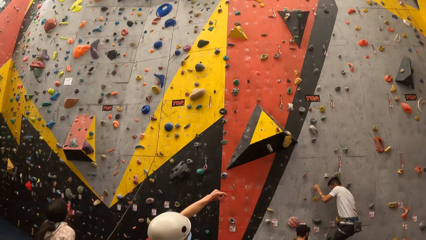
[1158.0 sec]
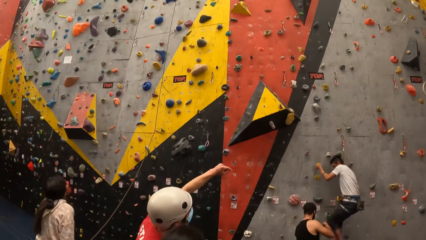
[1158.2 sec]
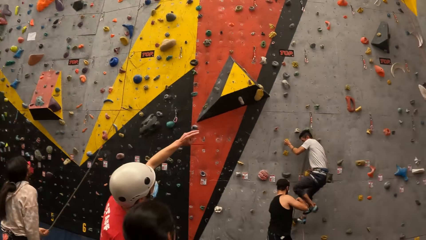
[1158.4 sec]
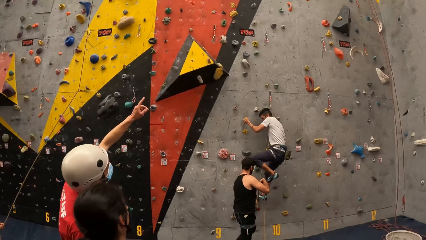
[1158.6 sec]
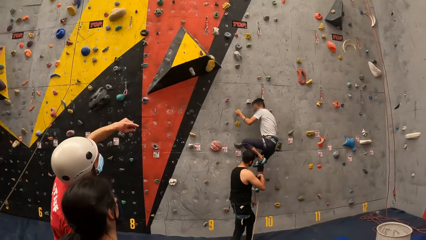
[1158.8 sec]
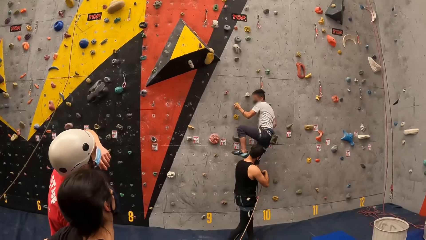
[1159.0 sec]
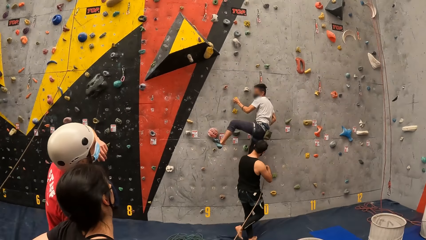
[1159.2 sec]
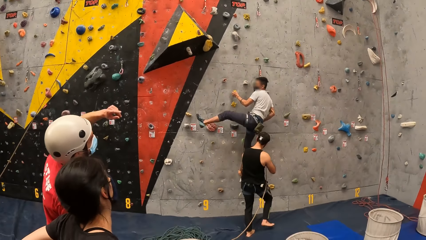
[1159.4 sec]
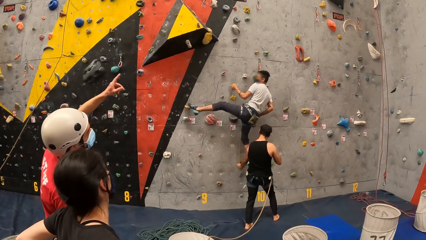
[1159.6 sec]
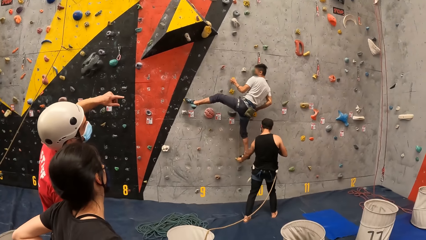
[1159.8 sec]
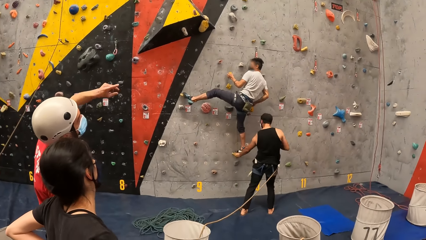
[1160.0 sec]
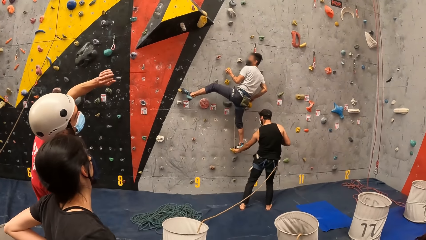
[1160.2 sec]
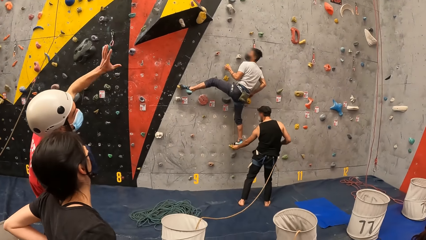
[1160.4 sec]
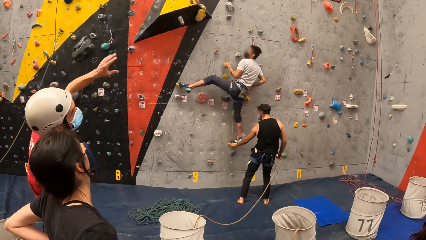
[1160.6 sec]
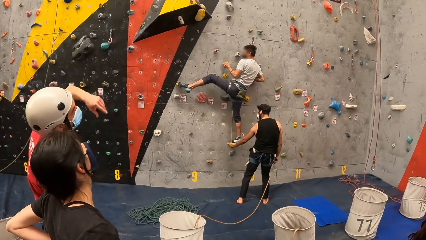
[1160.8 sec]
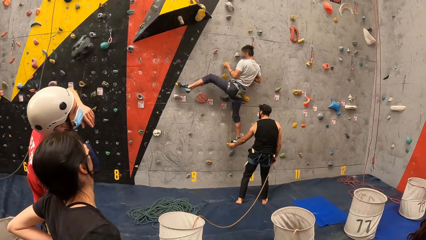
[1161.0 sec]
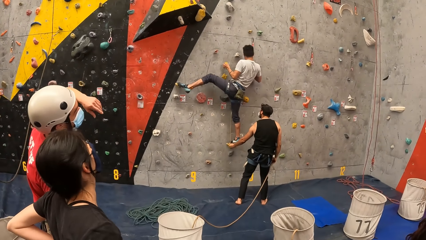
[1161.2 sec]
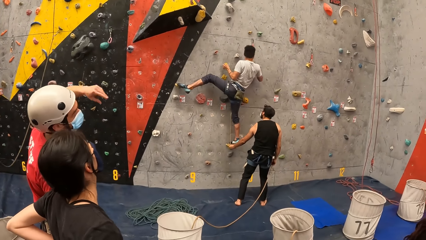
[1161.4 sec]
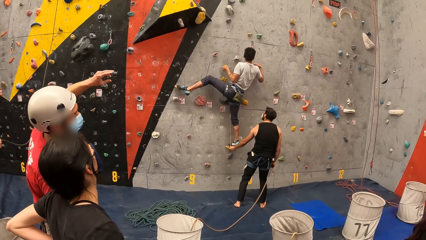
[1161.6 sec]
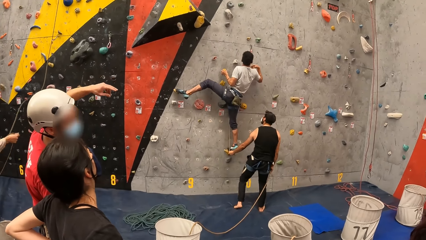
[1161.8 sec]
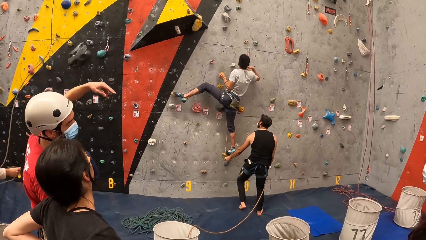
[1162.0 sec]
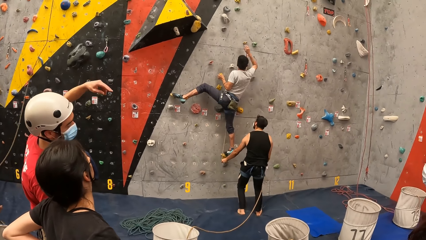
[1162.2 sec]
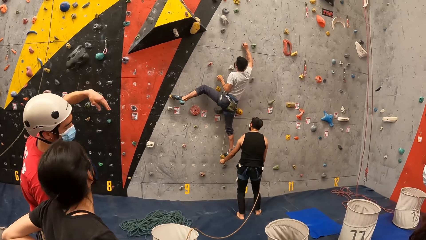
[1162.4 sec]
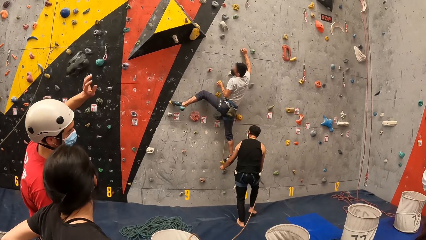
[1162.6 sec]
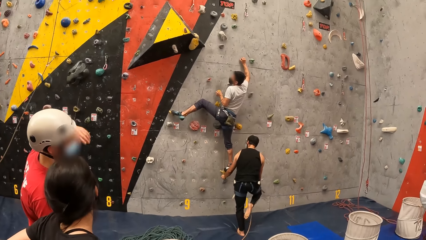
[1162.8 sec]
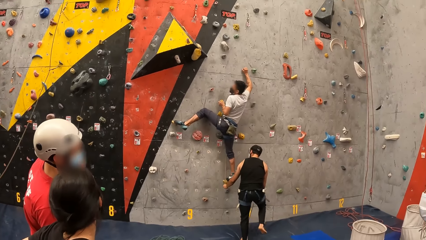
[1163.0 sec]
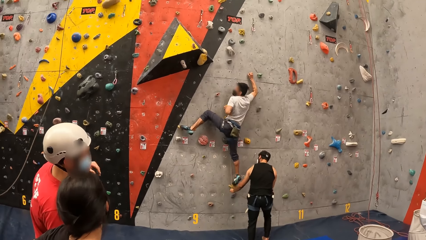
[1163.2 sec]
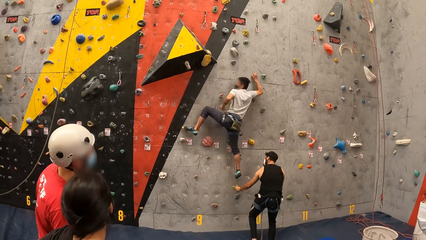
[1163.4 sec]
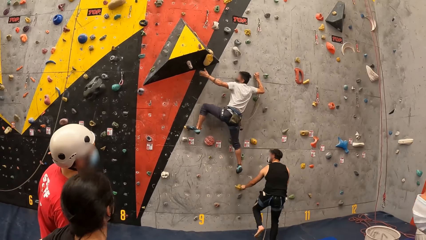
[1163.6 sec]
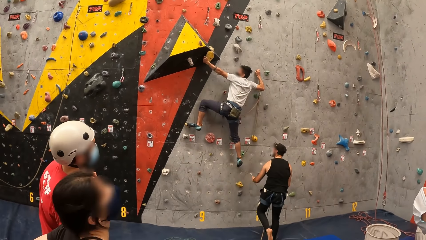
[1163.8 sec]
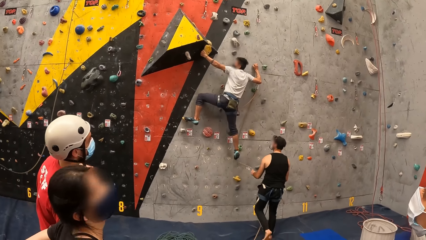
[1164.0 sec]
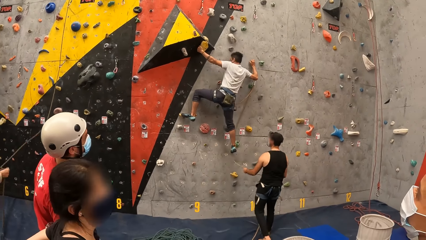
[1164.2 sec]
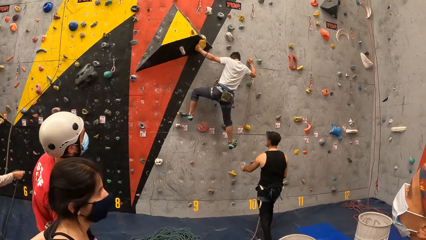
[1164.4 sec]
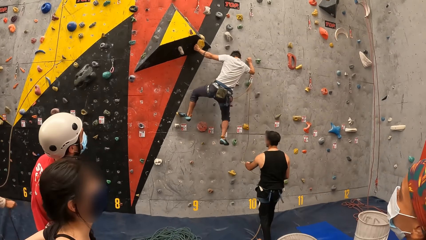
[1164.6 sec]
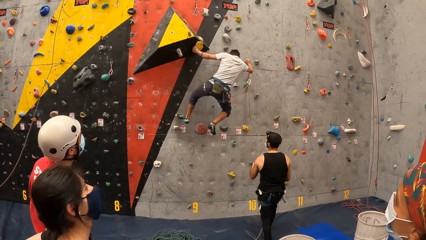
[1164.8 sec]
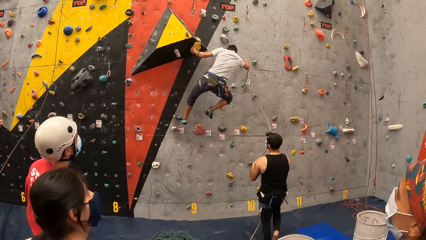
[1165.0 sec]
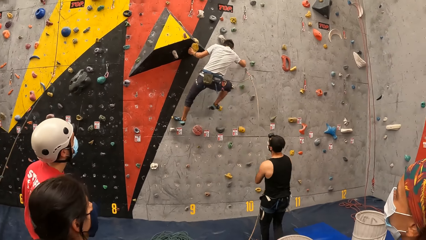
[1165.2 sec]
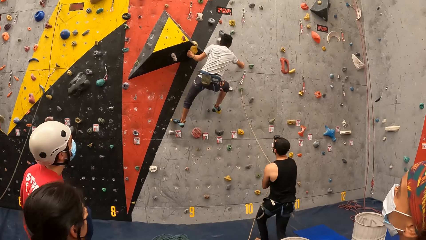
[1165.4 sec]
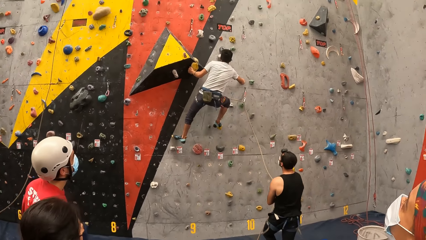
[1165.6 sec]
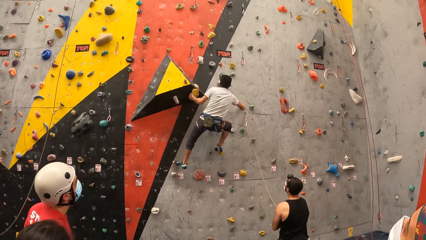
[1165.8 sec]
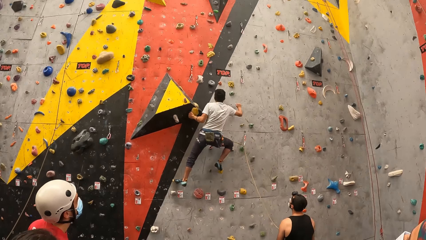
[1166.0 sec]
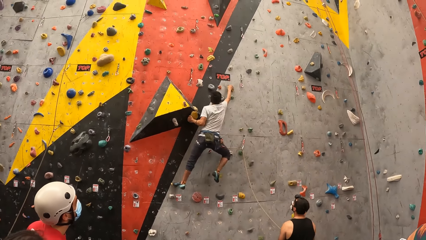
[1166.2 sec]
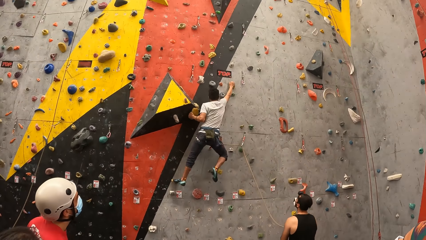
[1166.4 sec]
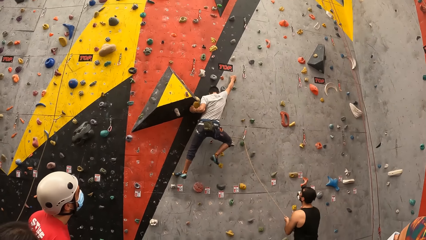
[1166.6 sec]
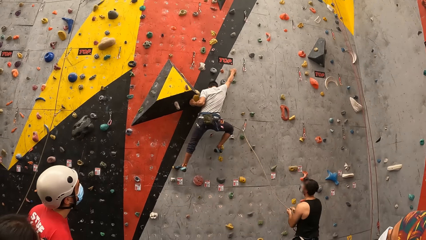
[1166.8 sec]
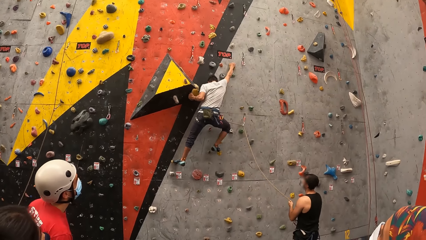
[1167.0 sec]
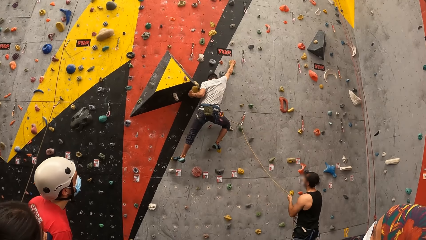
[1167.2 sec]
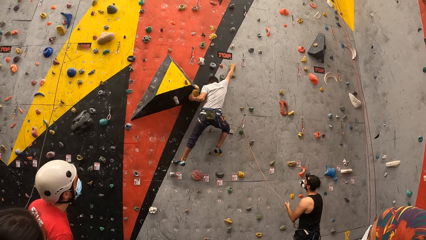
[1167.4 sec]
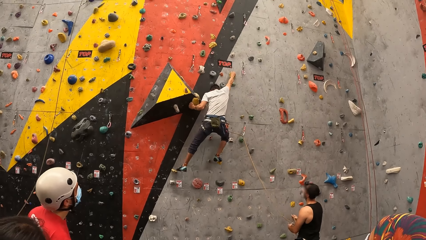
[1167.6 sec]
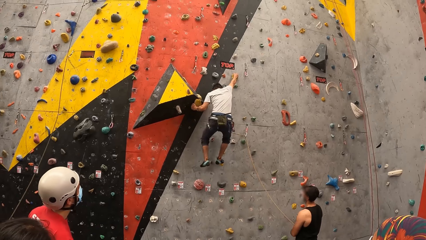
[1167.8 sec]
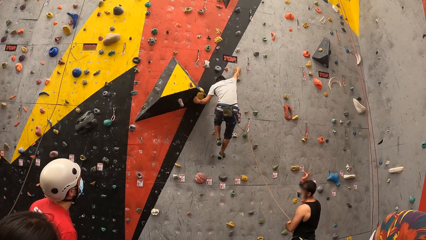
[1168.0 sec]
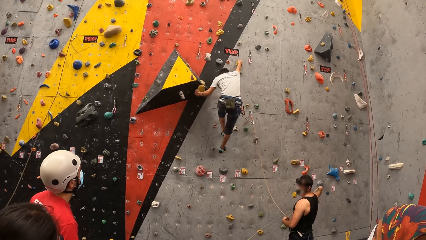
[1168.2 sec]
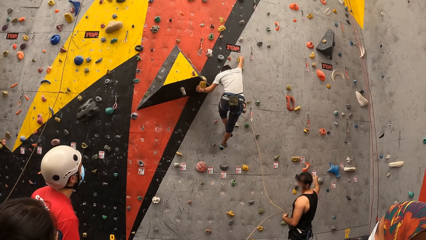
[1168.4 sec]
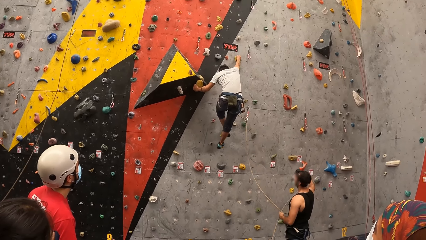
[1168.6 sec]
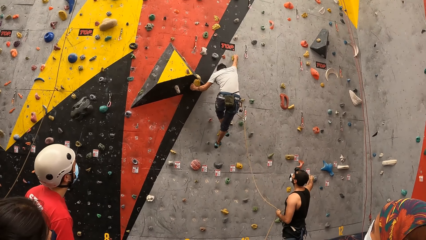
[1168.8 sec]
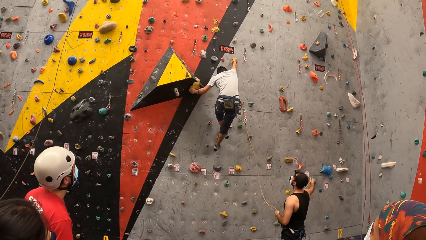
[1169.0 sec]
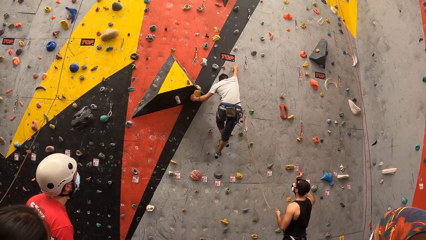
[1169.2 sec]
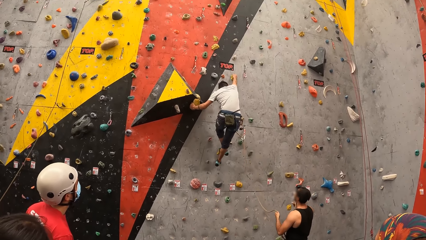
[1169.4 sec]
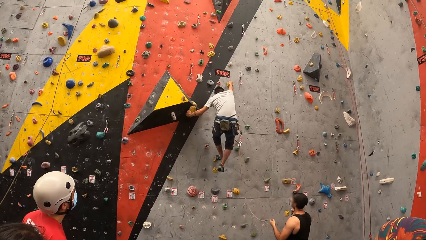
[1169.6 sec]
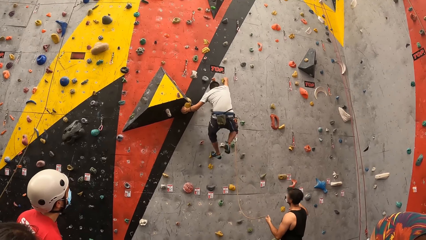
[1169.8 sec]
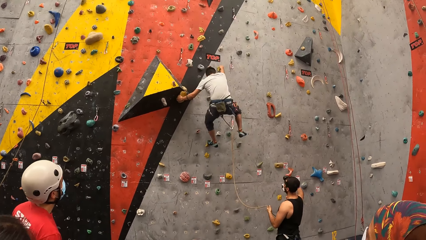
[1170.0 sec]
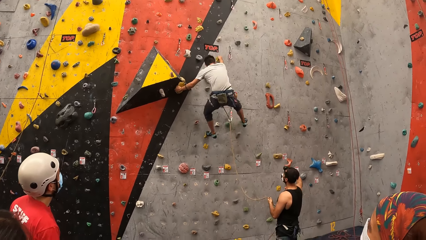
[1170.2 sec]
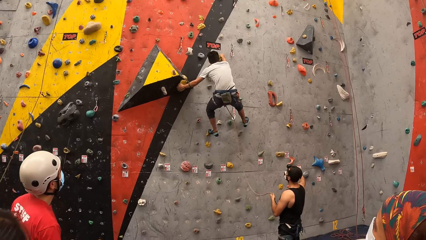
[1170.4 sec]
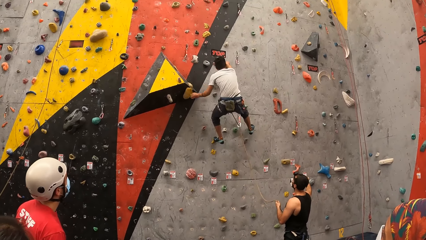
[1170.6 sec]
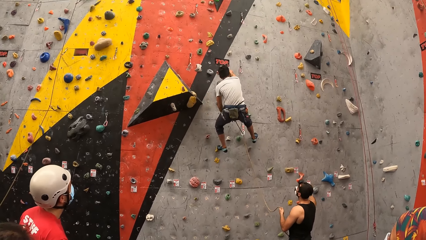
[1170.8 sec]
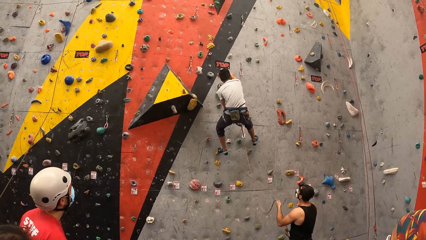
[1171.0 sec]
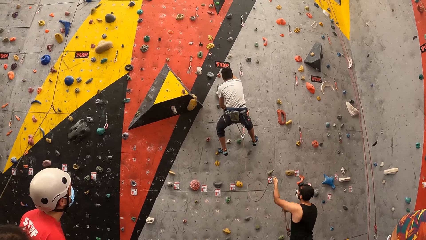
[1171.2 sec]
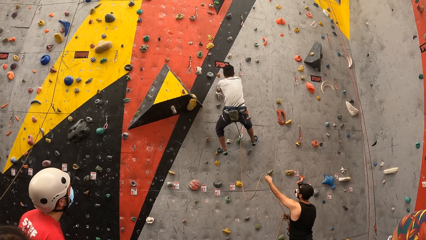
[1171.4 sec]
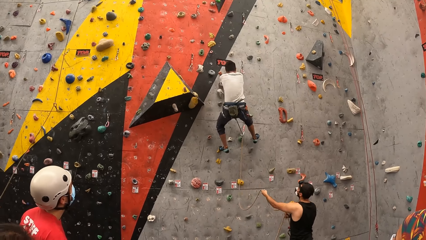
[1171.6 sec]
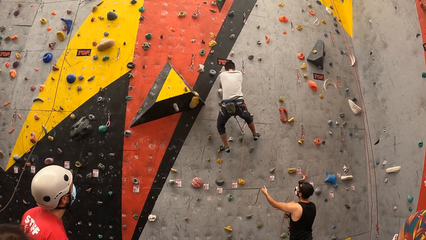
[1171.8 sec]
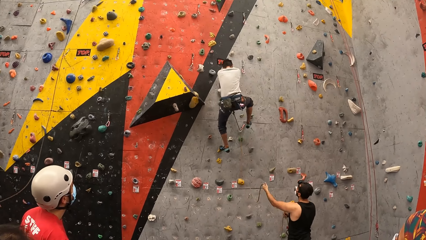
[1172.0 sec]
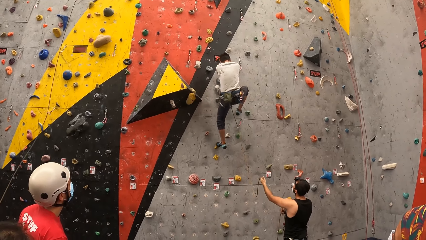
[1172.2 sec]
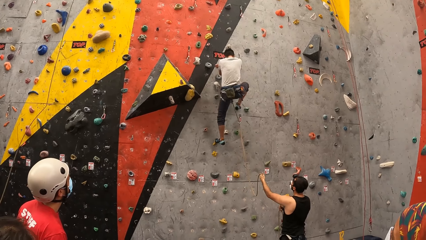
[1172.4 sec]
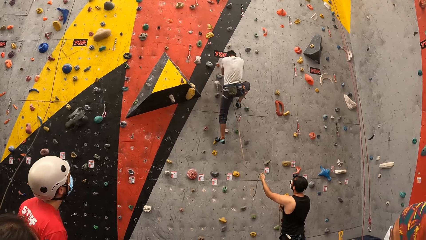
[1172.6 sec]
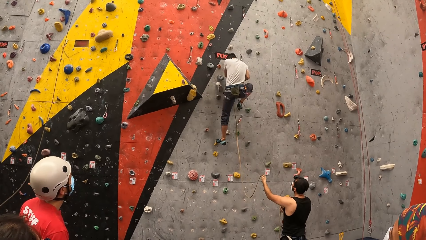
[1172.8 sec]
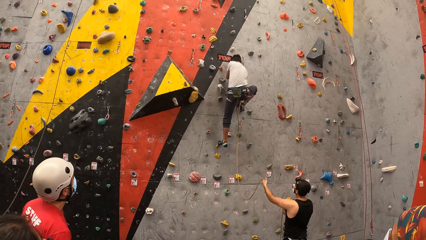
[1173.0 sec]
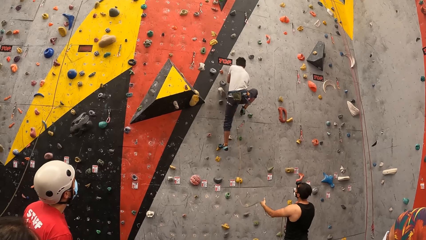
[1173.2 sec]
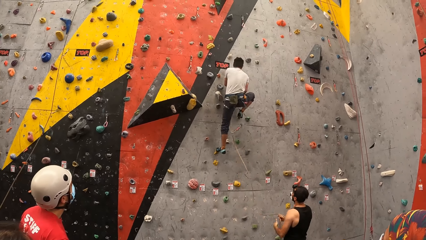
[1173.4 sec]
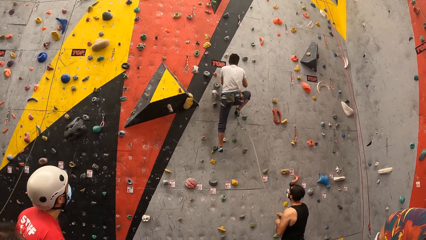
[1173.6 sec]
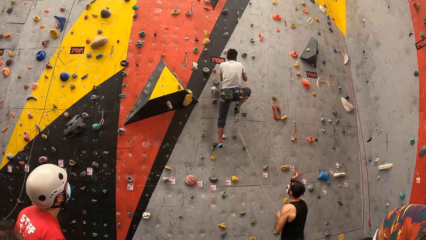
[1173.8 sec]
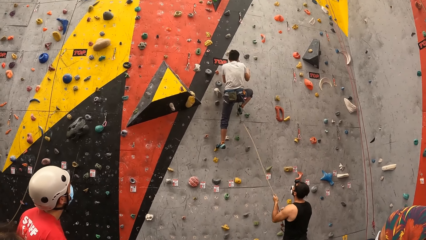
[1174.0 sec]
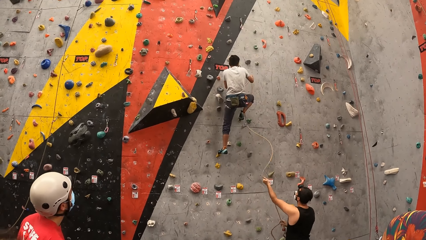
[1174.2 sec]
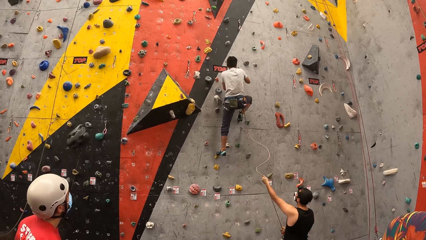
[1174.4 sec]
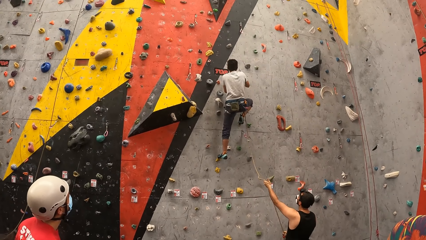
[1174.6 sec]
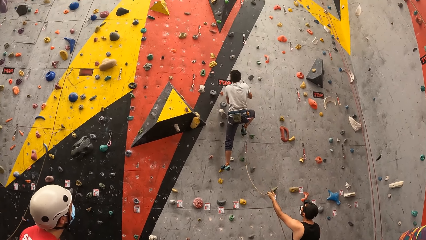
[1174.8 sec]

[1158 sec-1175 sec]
A man steps on a hold.
